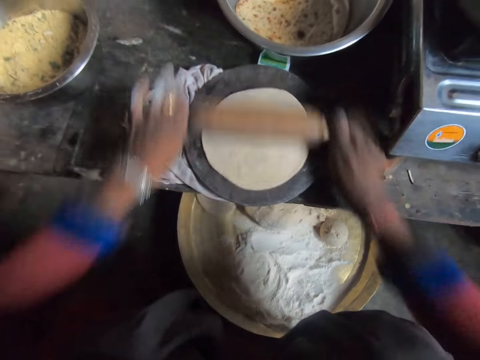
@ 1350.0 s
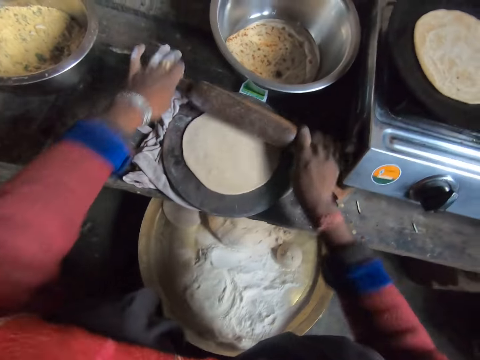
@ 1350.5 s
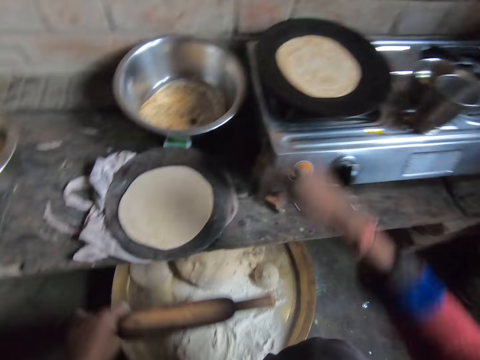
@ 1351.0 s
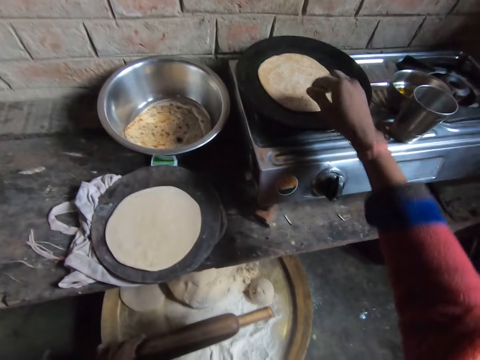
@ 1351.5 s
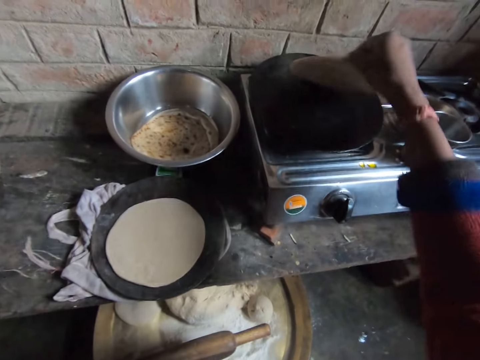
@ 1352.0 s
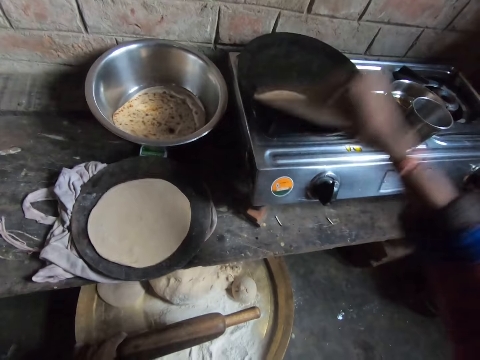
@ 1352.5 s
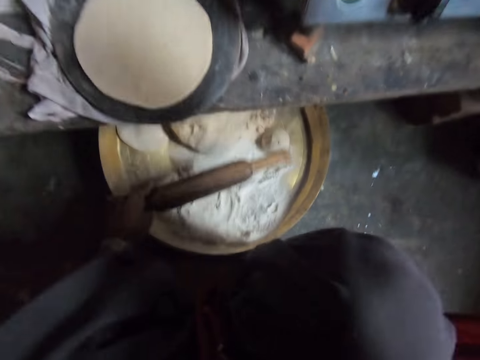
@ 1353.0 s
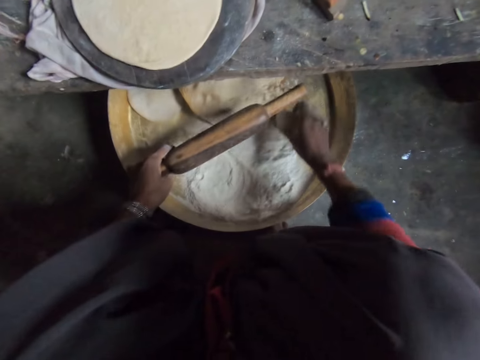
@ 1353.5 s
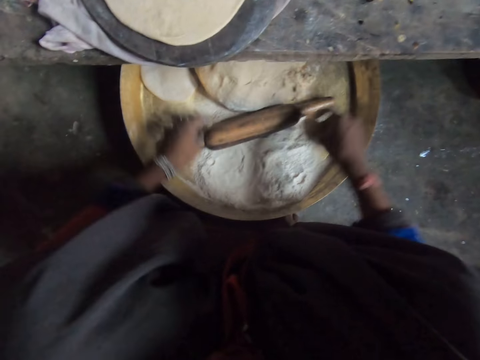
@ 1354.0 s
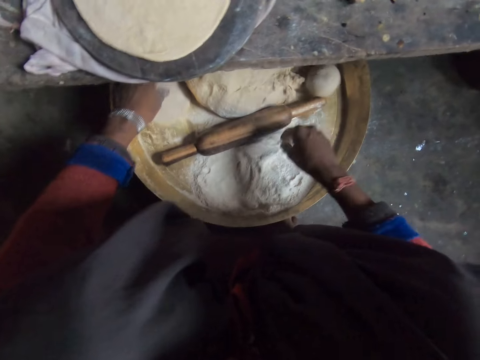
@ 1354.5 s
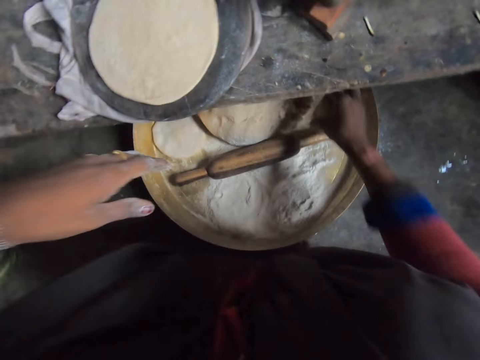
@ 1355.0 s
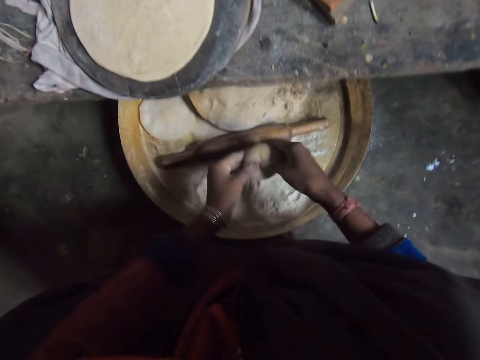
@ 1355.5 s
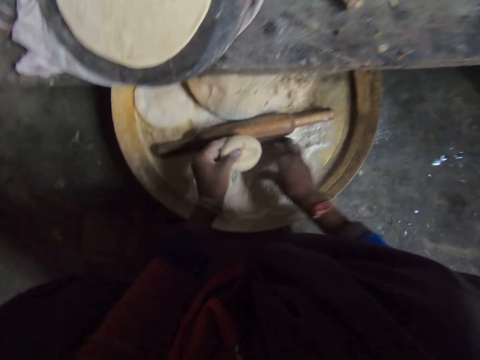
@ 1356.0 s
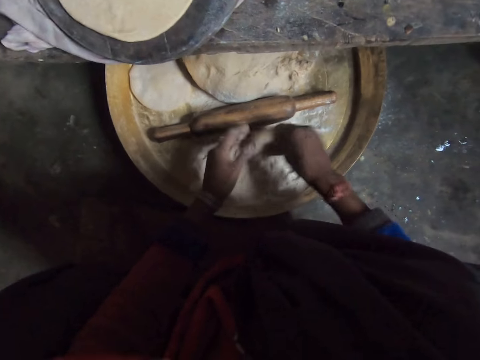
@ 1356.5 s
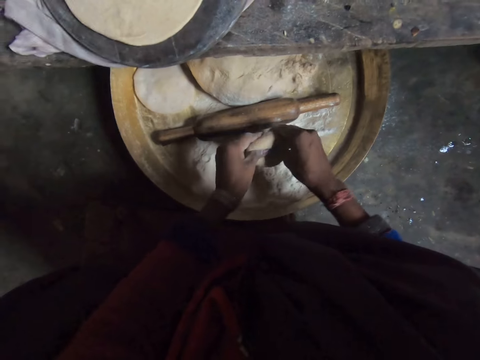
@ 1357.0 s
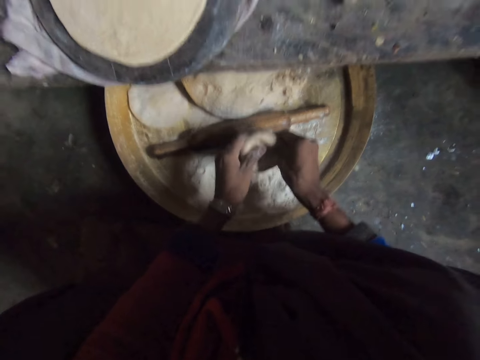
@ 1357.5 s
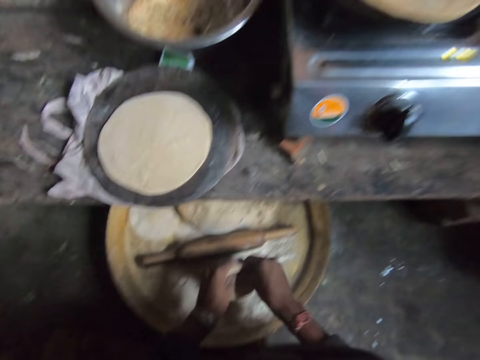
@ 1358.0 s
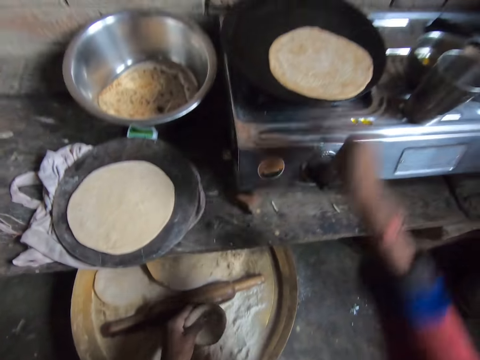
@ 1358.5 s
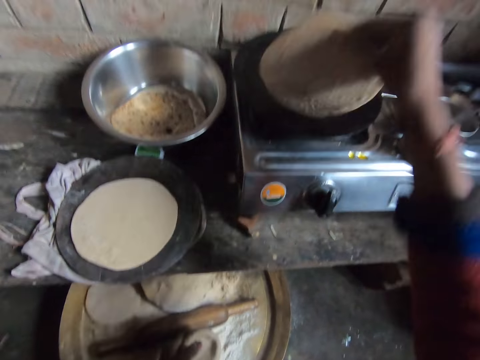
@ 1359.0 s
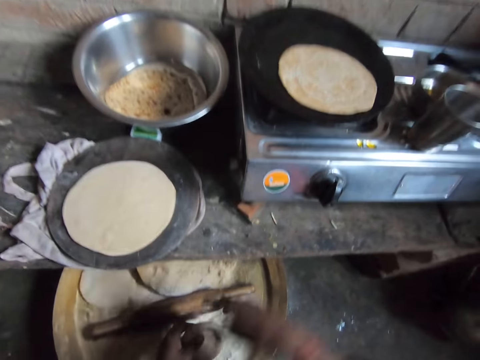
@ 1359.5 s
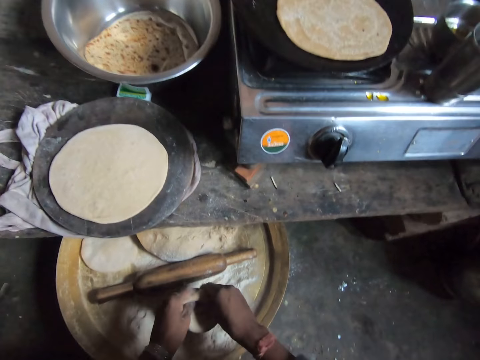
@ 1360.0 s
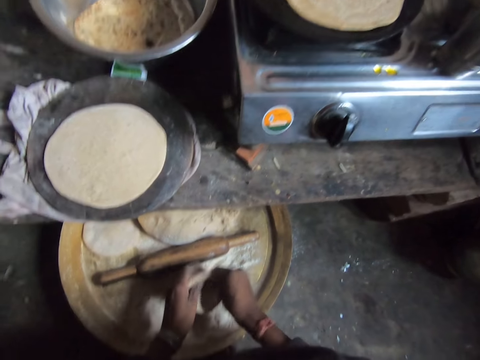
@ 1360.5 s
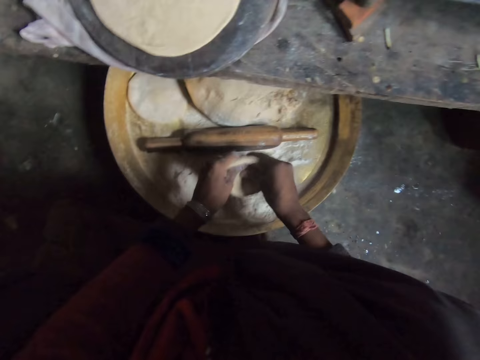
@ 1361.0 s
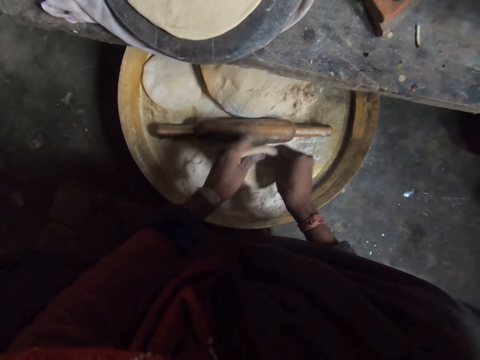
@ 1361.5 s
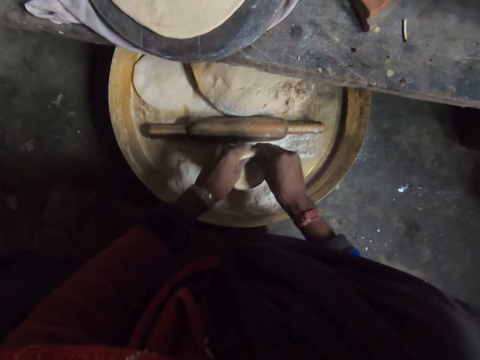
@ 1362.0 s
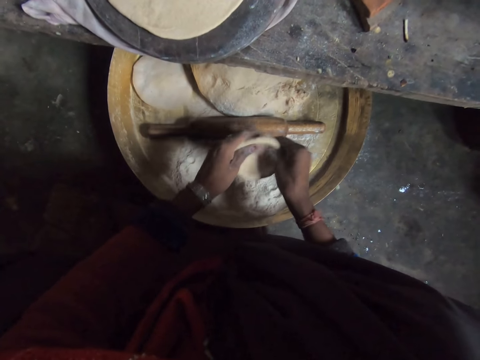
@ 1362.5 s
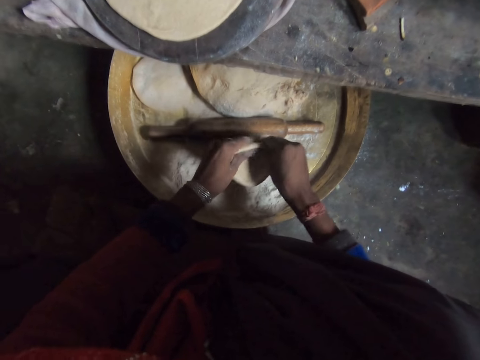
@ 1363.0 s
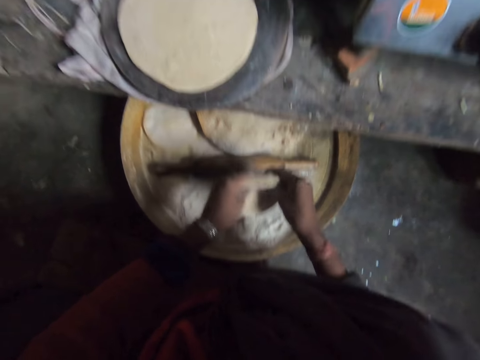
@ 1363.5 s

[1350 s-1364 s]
The camera wearer adjusts the dough on the burner. She picks a tortilla with a hand. She picks the tortilla with a hand again. She takes a dough in a tray with her right hand. She drops the rolling pin. She puts the dough in the tray. She takes the dough in the tray with her right hand. She puts a hand in flour. She holds the dough with the other hand. She kneads the flour with hands. She adjusts the chapati bread on the burner. She picks the tortilla with a hand. She puts down the tortilla on a roti pan. She kneads the flour with hands.

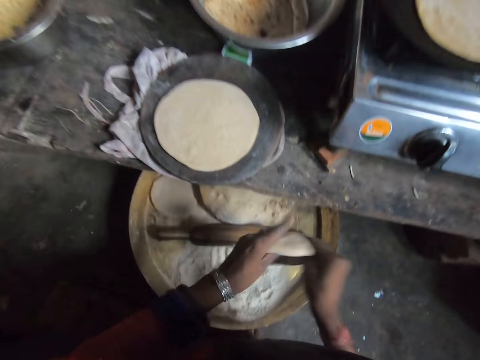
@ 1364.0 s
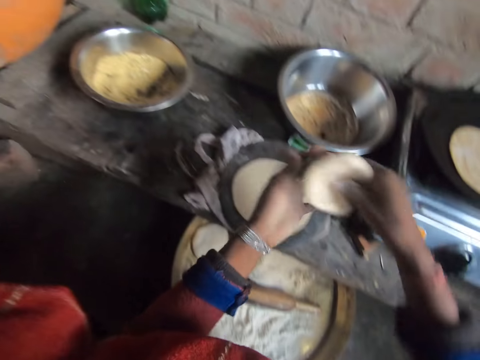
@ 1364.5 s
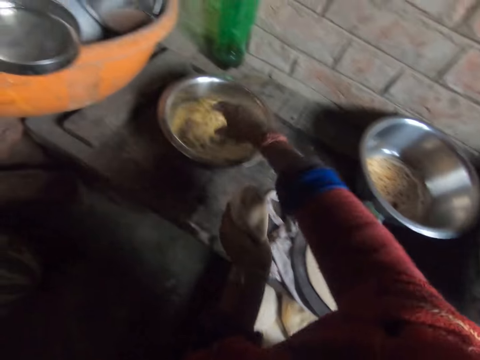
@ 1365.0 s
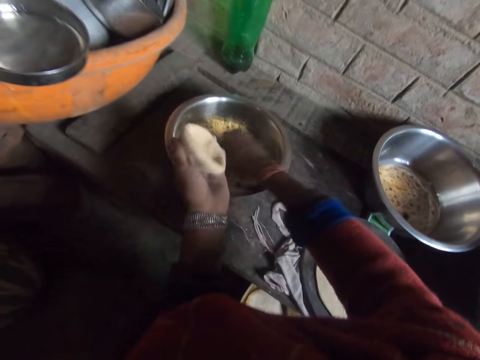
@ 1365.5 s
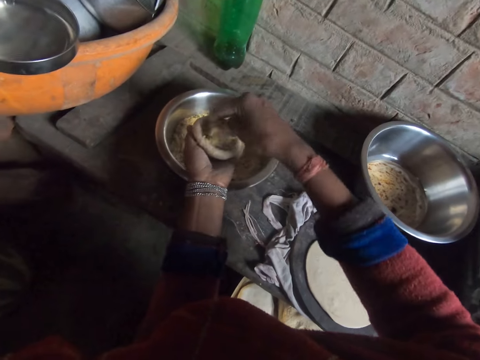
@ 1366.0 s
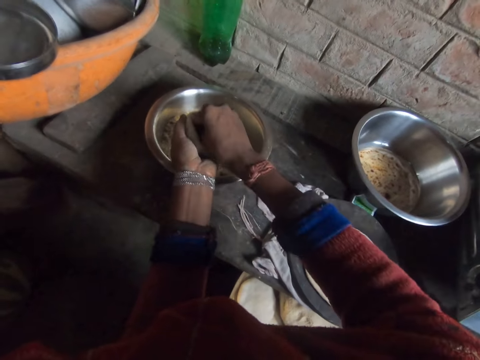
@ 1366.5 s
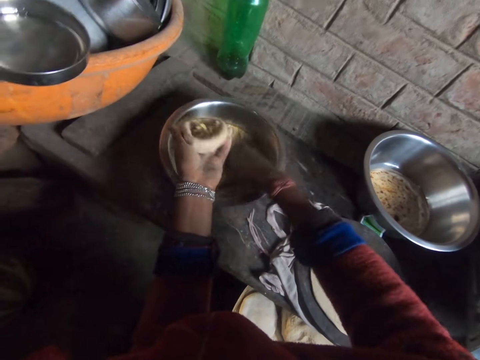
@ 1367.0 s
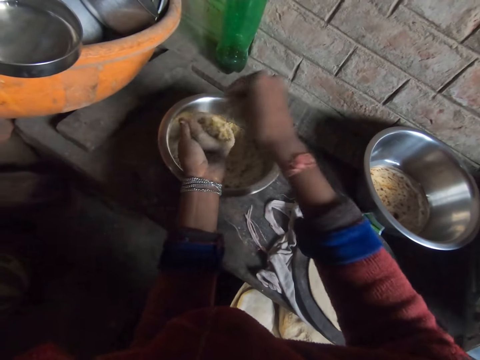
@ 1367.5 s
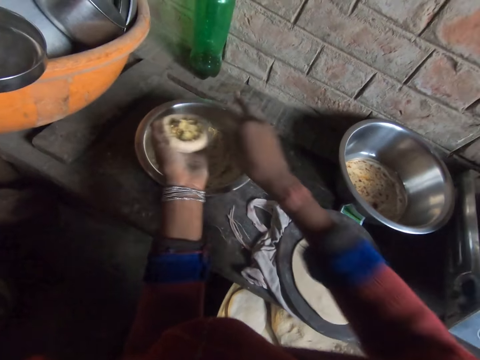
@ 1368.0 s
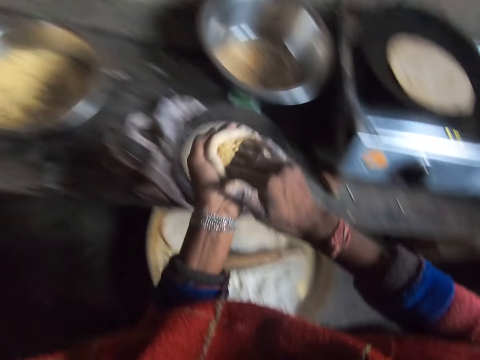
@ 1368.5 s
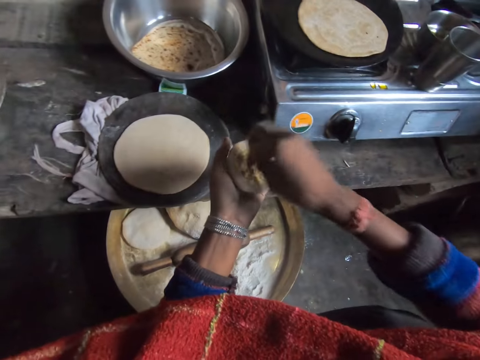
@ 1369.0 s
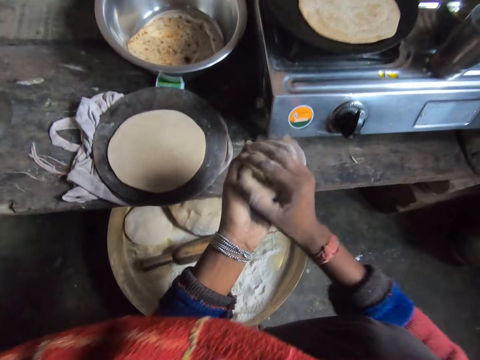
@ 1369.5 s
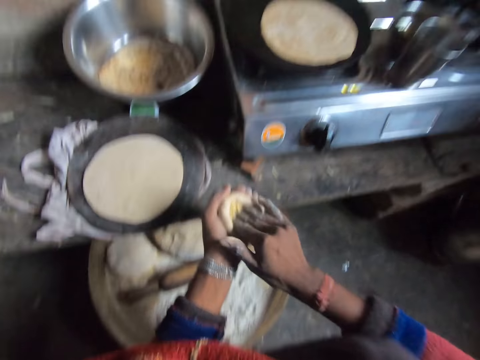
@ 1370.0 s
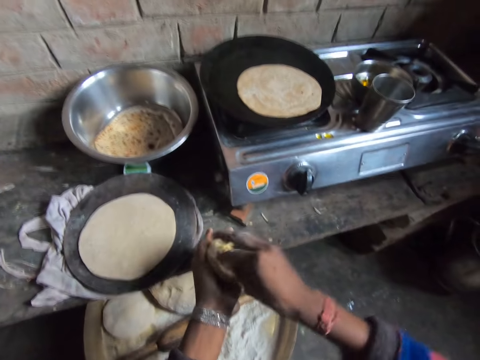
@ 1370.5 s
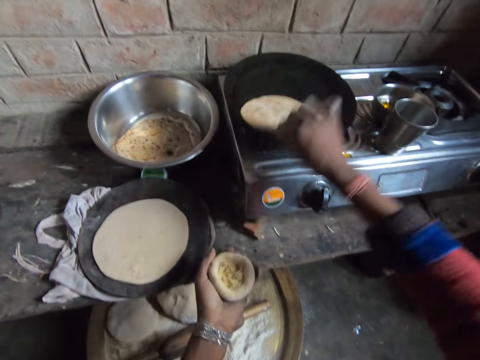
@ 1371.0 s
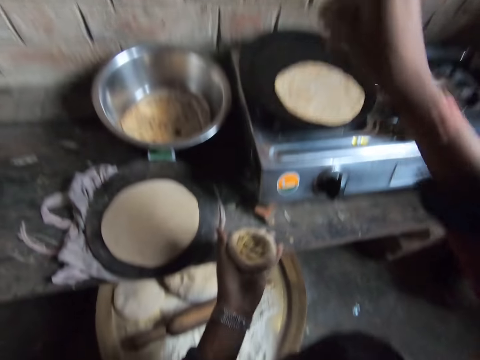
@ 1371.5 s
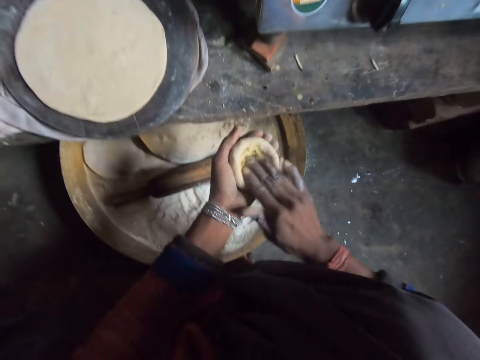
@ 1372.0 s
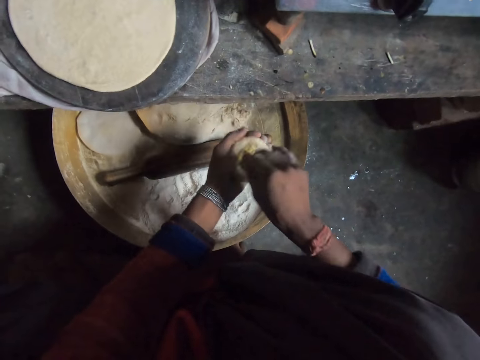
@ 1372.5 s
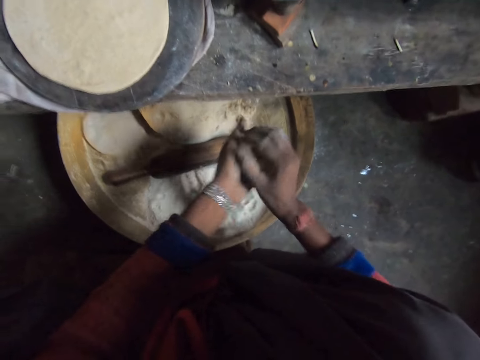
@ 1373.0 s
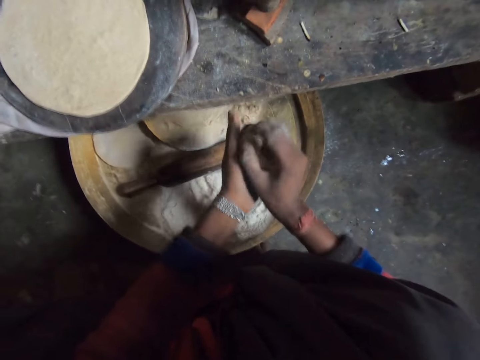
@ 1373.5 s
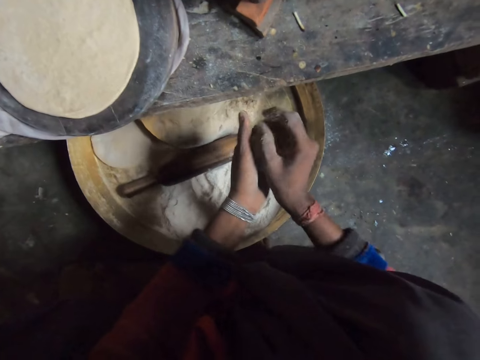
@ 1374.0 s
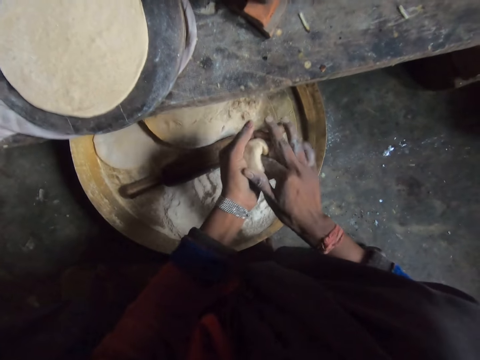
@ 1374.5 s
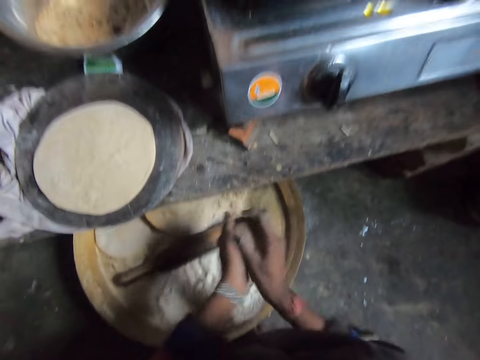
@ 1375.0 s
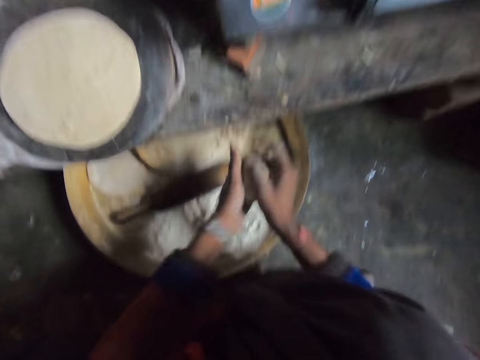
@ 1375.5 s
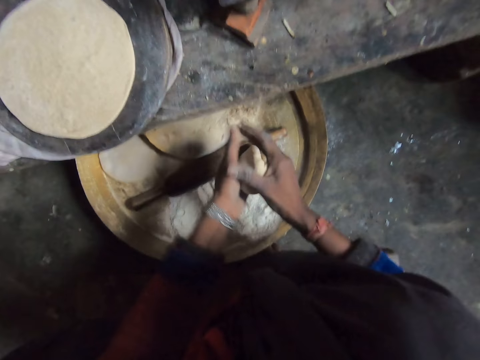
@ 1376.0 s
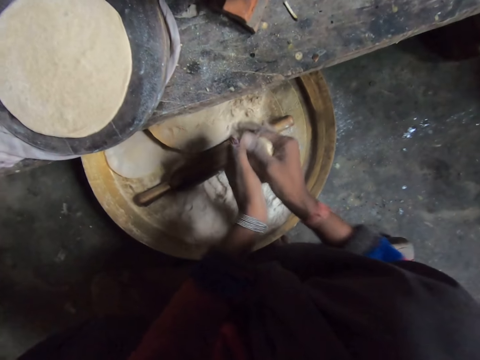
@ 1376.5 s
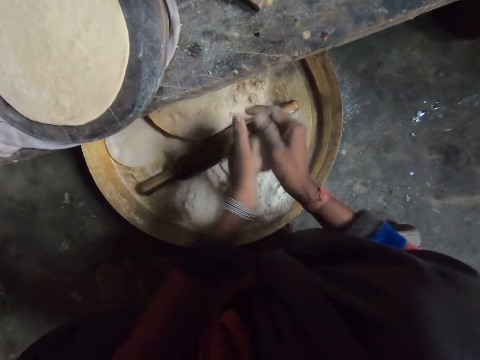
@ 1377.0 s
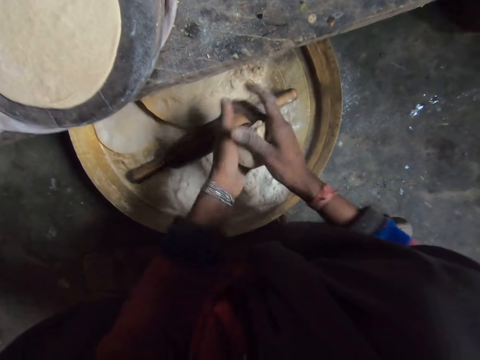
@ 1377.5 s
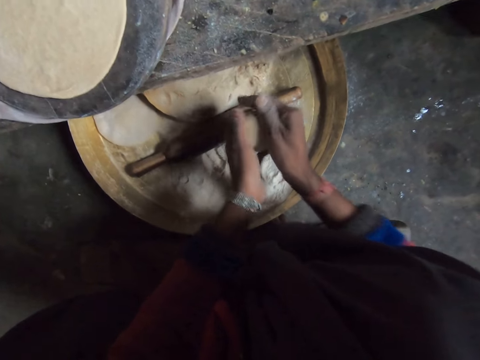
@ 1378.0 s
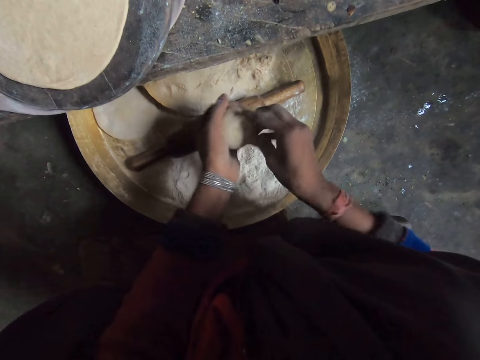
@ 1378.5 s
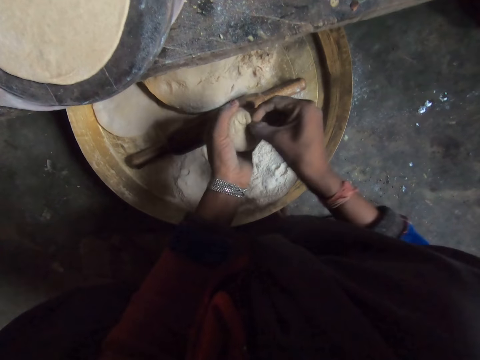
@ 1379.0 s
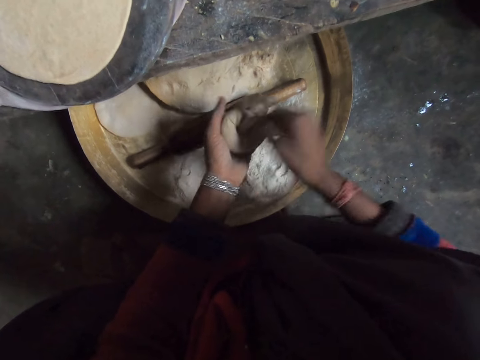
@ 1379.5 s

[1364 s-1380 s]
The camera wearer takes filling from a bowl. She puts something on the dough. She kneads the dough. She adjusts the chapati bread on the pan with her right hand. She kneads the dough. She rolls the dough.
